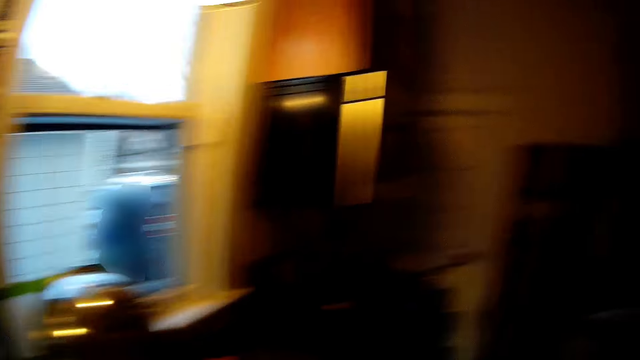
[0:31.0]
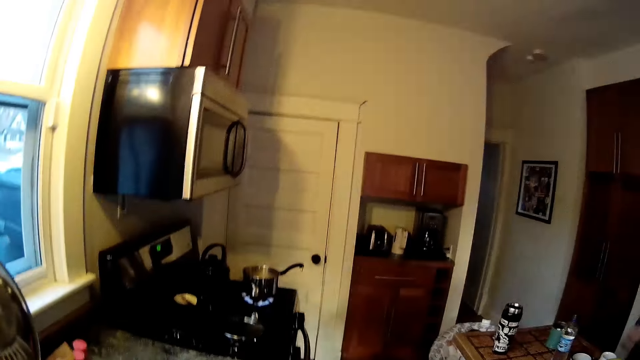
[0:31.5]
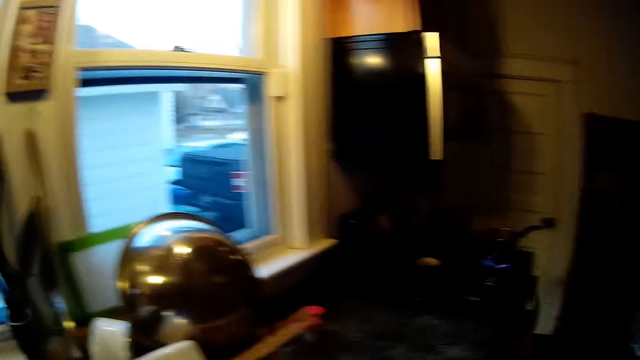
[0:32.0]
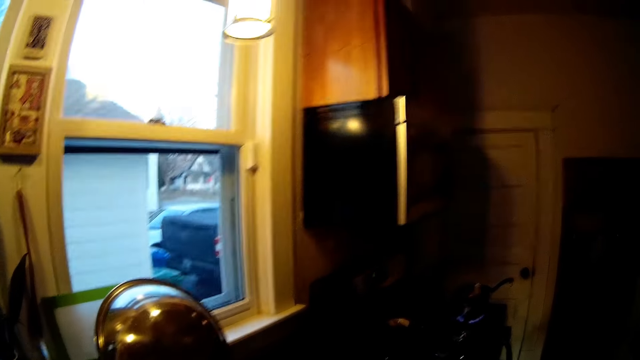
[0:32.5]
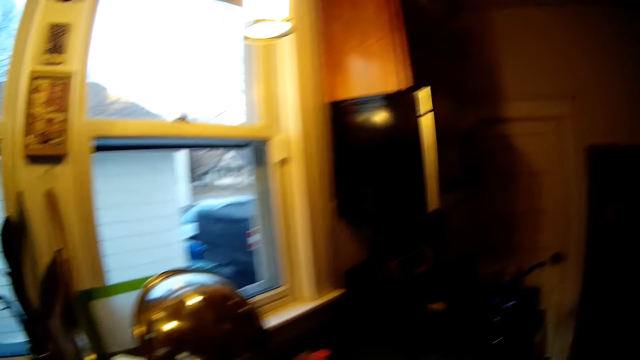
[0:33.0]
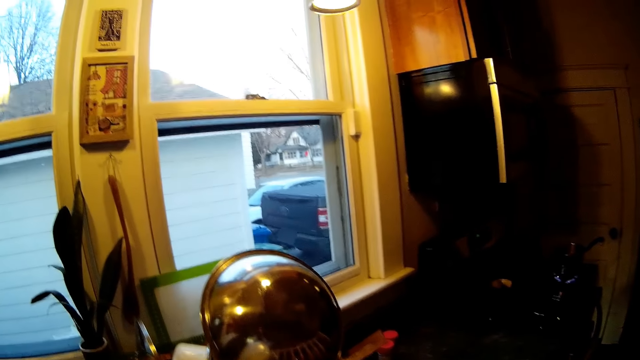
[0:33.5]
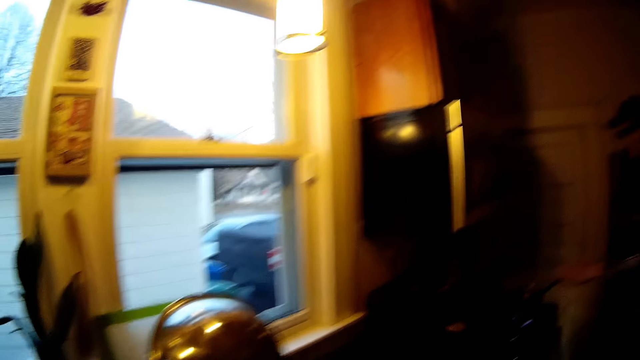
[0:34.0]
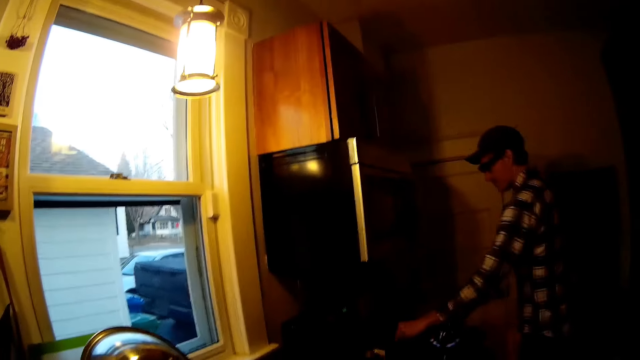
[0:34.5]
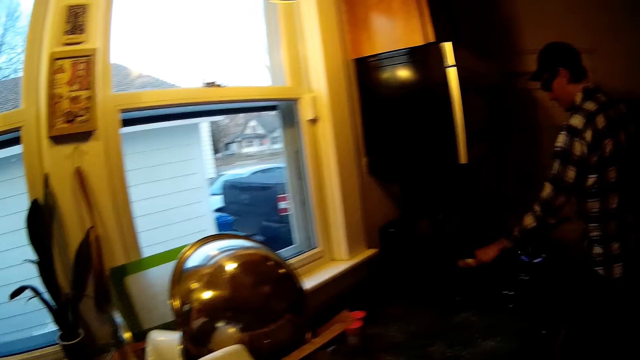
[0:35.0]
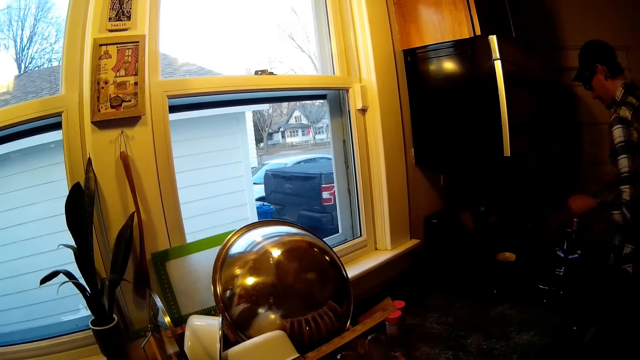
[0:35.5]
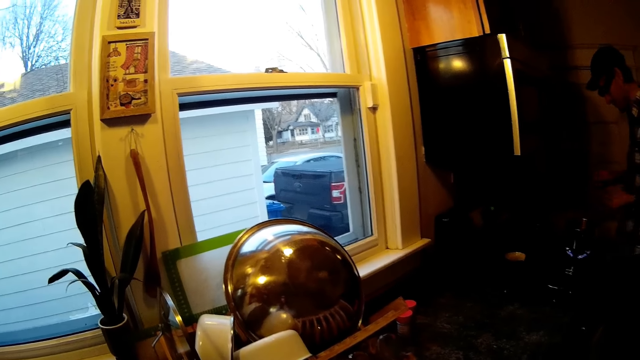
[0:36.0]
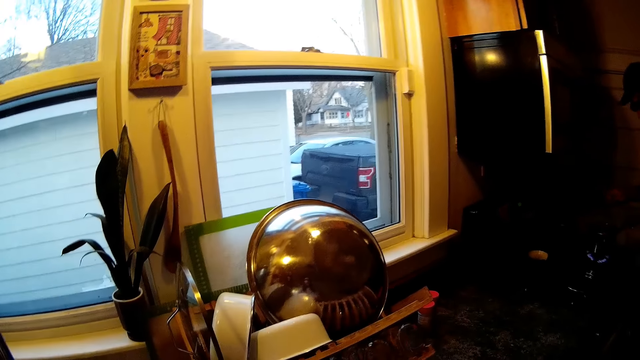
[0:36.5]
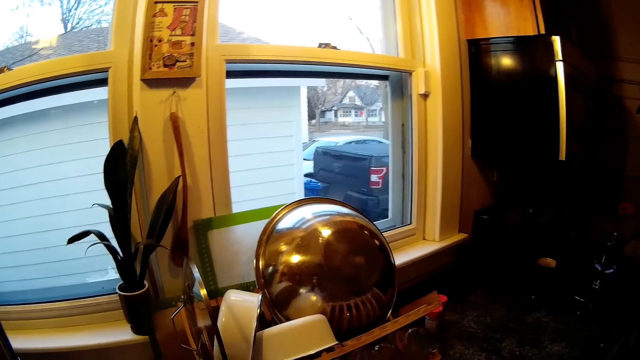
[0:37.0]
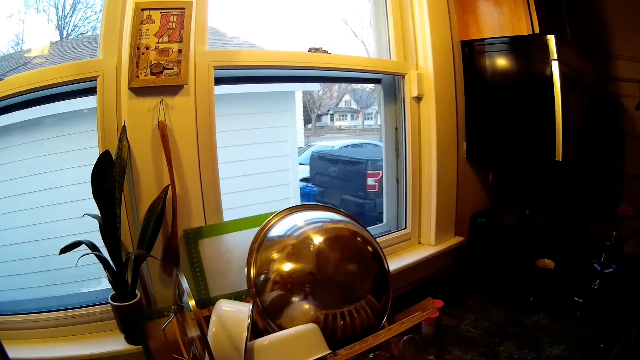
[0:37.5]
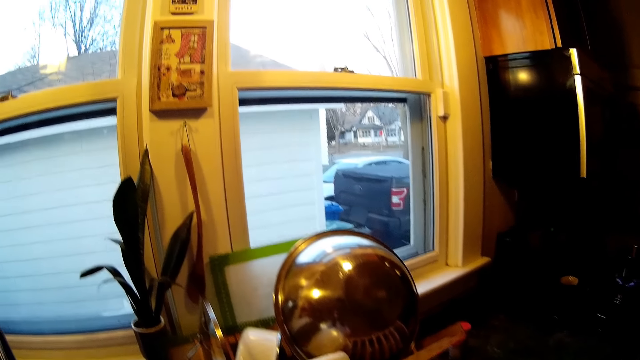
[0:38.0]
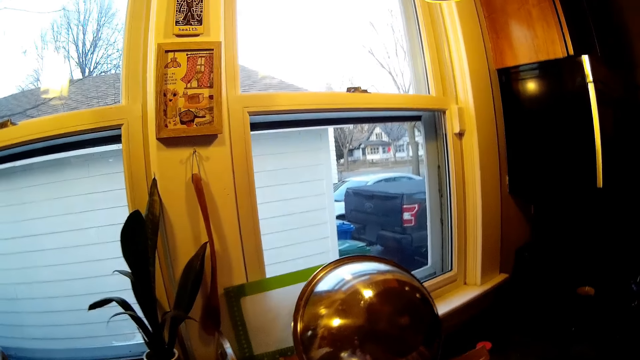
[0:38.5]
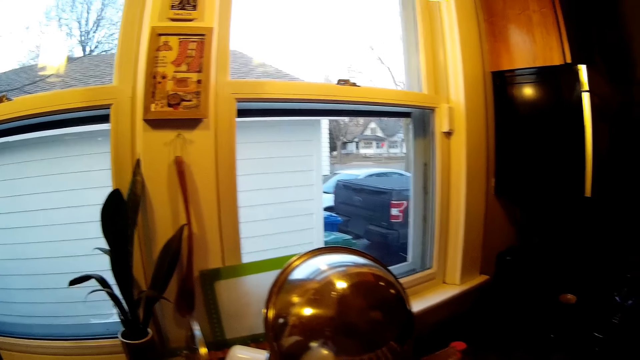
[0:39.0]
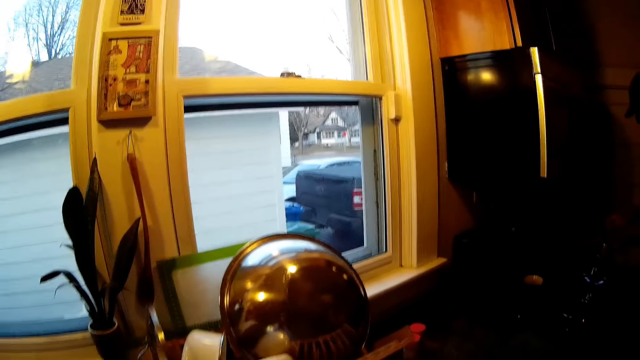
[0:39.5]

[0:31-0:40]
The man drops a spoon on a kitchen slab with his left hand.

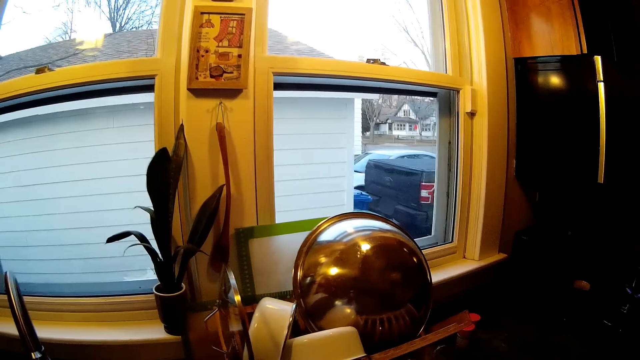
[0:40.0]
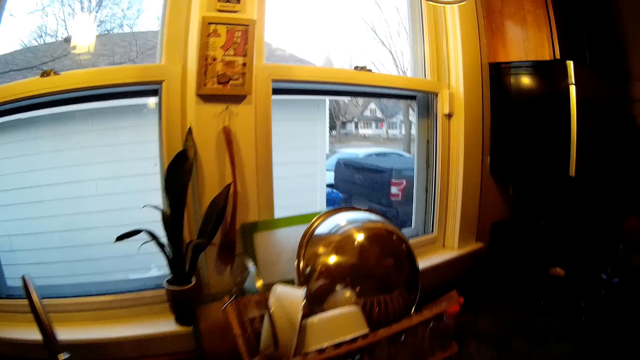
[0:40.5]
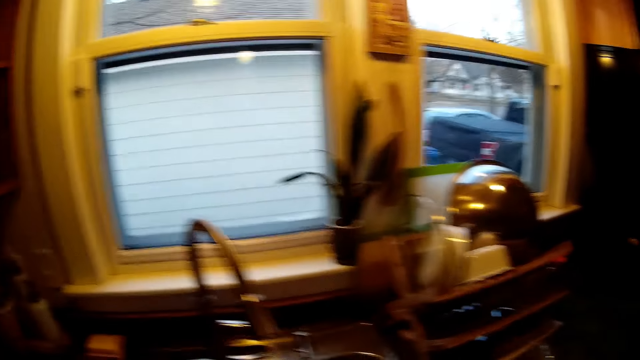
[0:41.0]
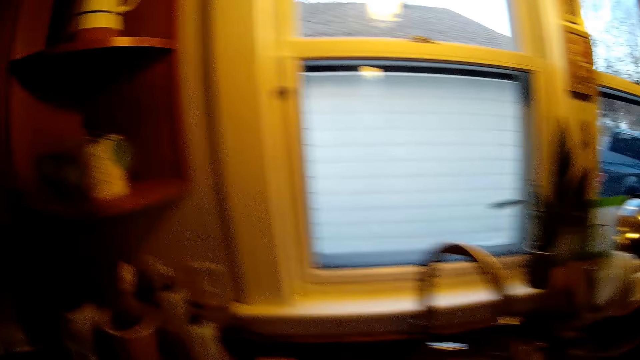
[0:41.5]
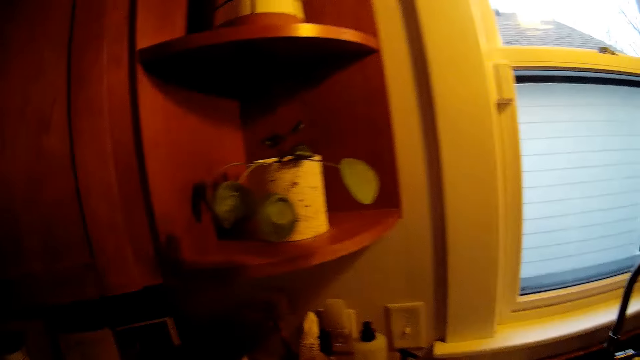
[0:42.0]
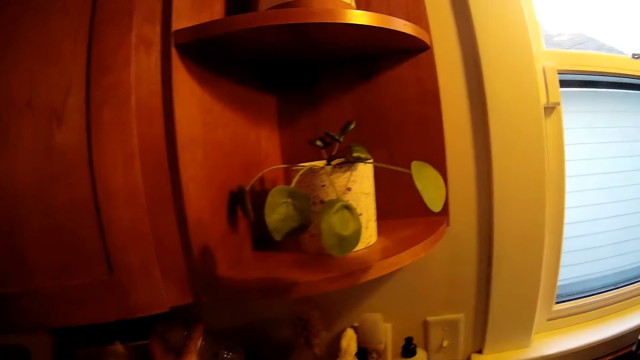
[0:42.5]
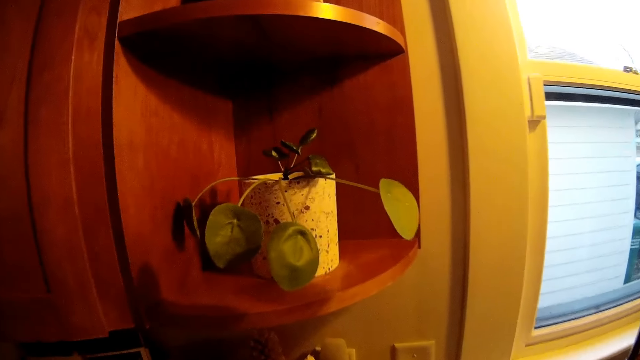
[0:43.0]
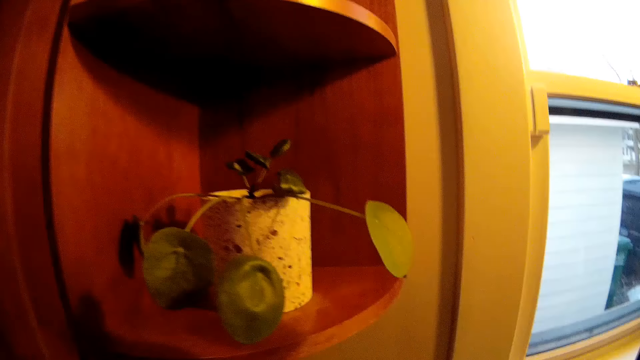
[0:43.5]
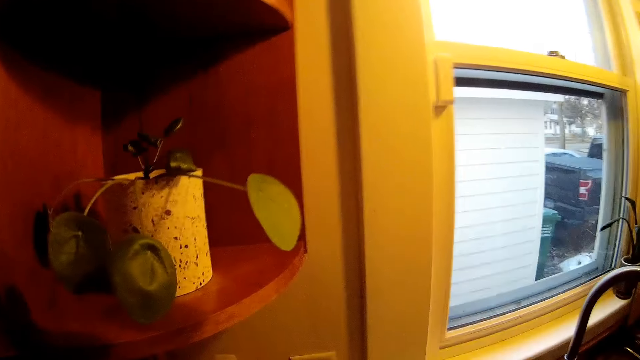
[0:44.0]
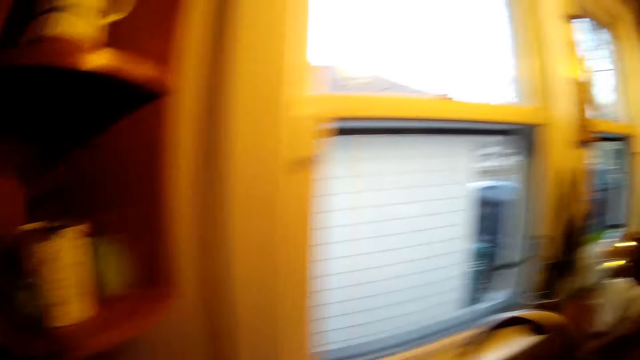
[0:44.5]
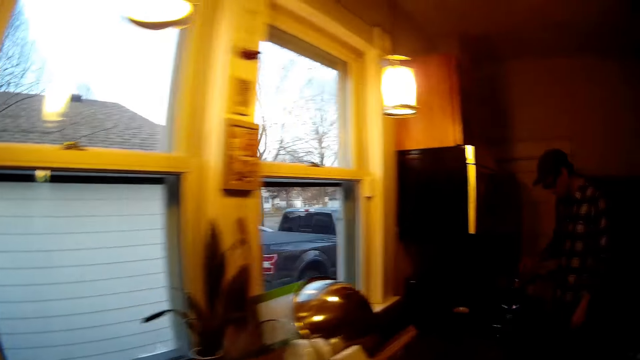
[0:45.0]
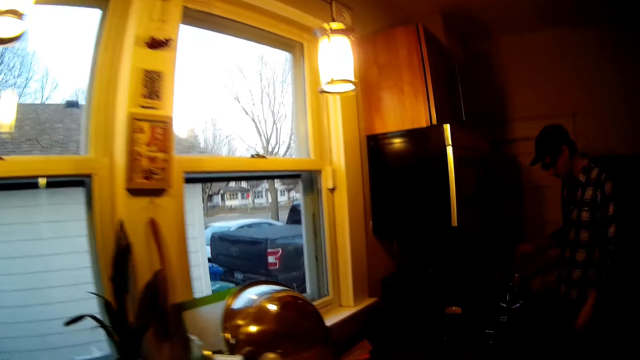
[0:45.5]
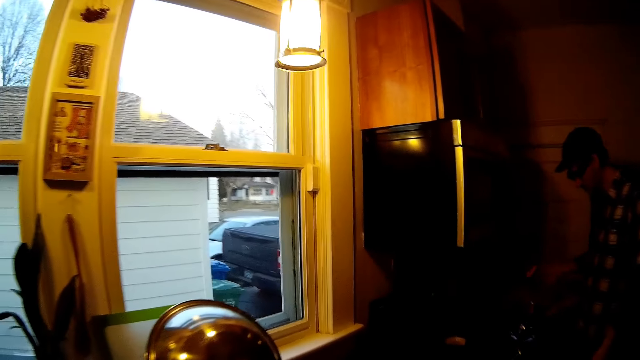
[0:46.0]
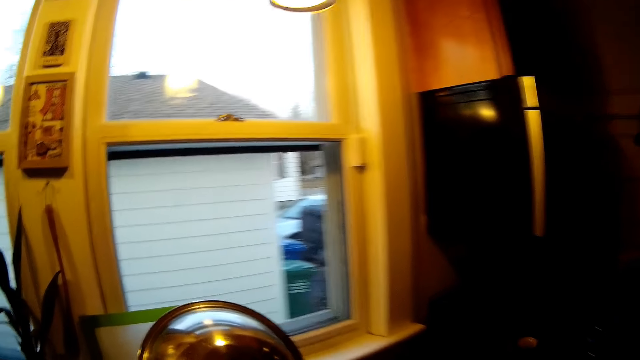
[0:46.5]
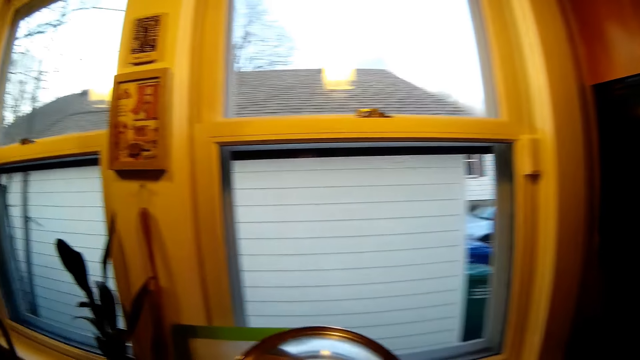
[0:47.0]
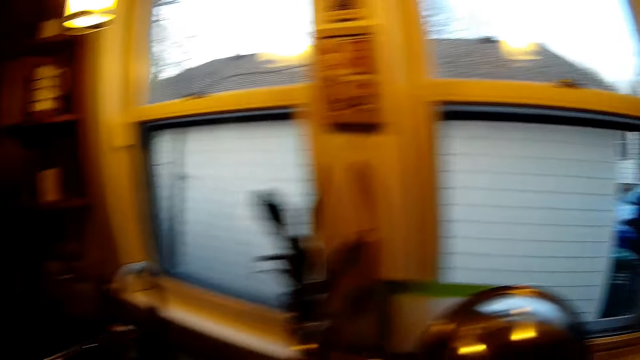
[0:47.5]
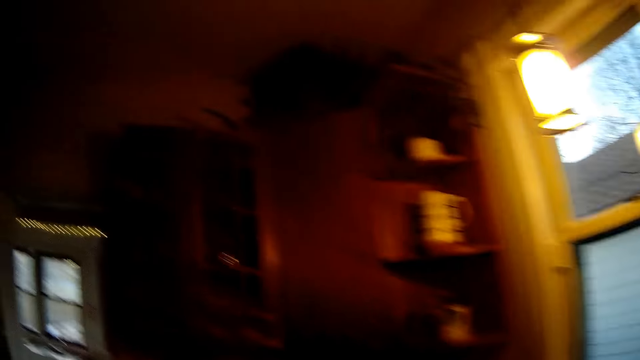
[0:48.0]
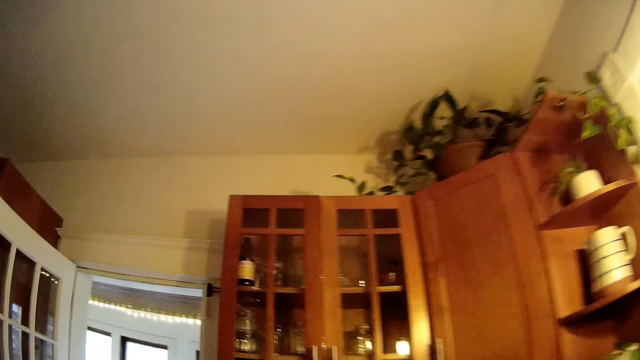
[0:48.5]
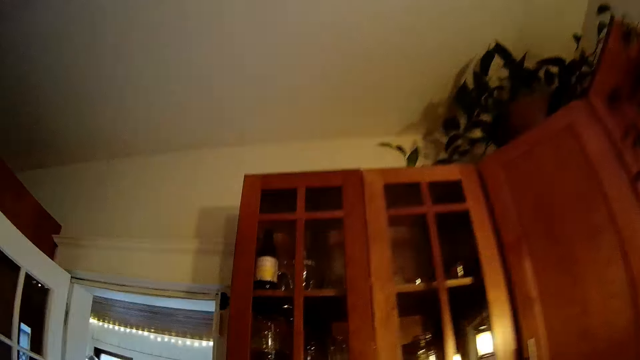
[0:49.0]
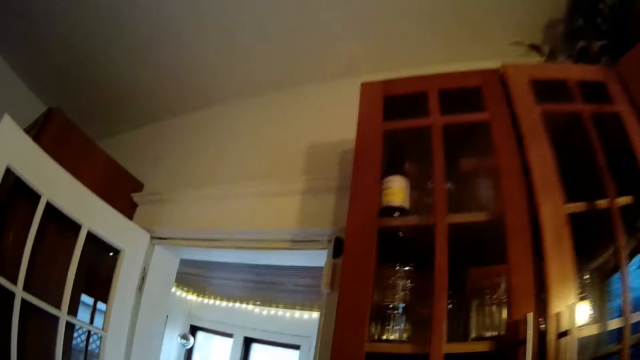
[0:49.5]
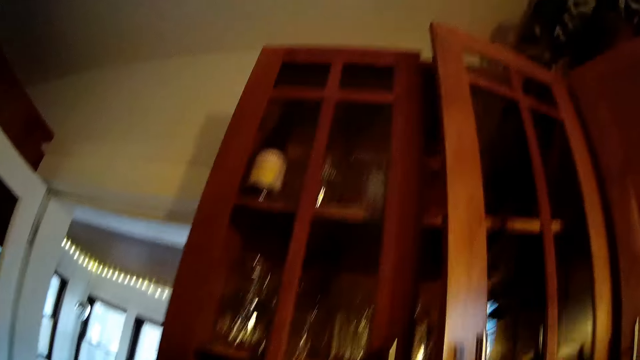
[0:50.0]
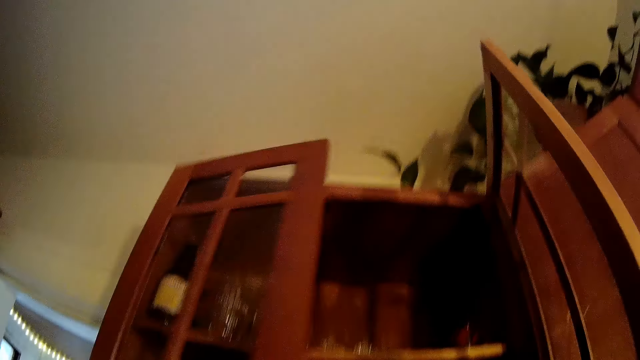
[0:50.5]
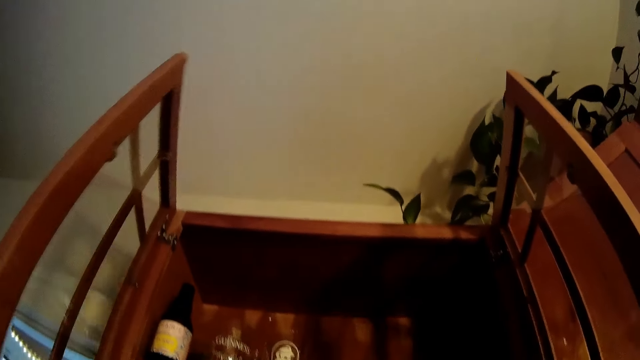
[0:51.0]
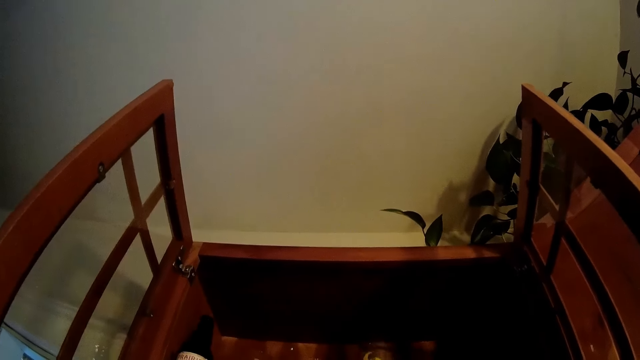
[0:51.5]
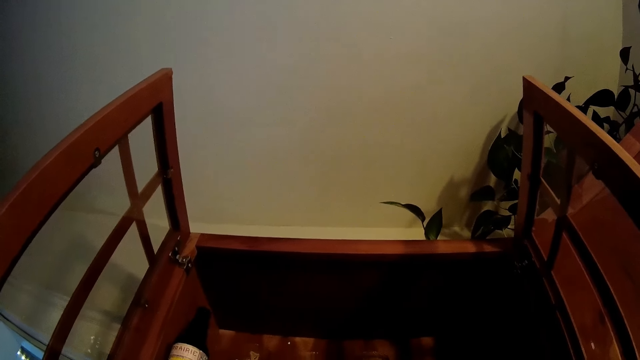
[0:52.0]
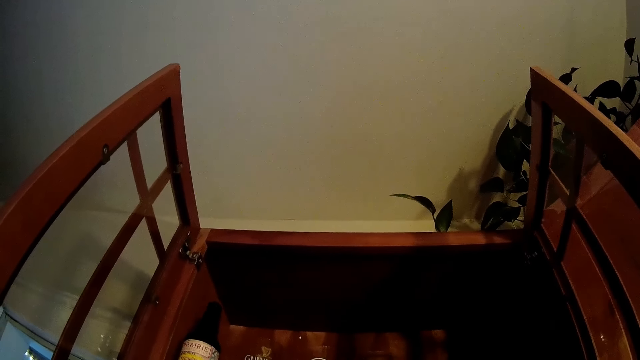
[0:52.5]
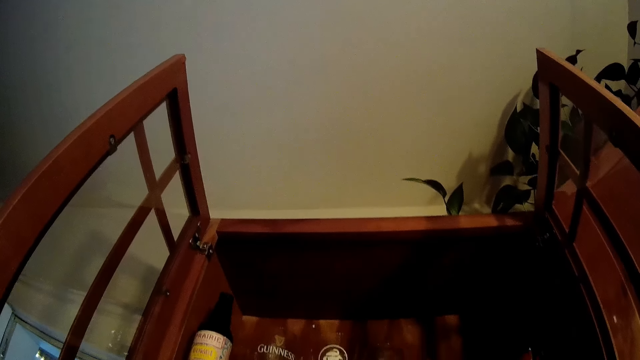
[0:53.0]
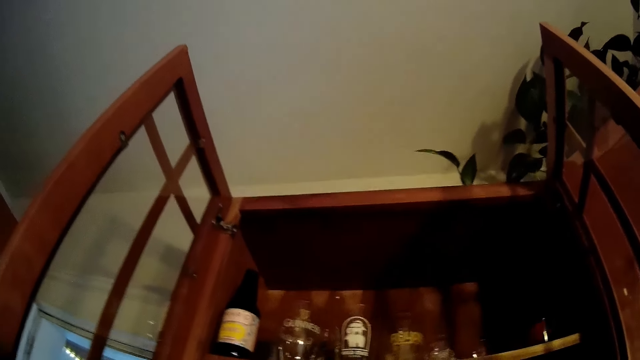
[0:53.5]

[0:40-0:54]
The camera wearer drops a plastic container under a shelf in the kitchen with her left hand. She opens a cabinet with both hands. She drops a glass cup in the cabinet with her right hand.
